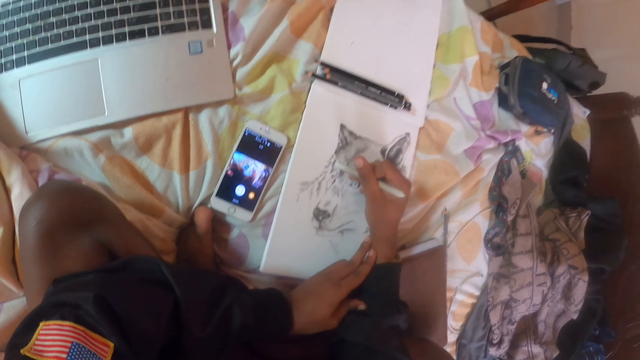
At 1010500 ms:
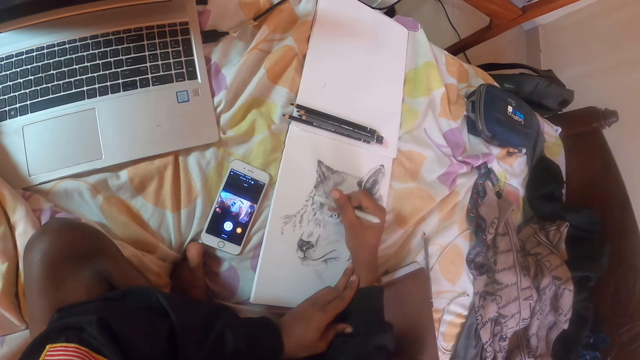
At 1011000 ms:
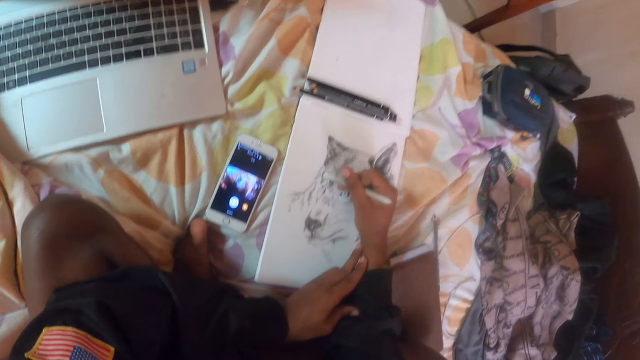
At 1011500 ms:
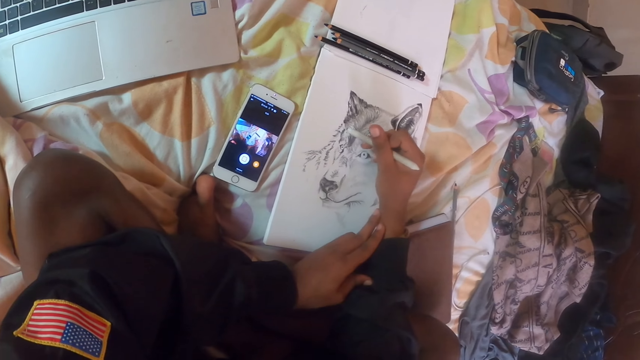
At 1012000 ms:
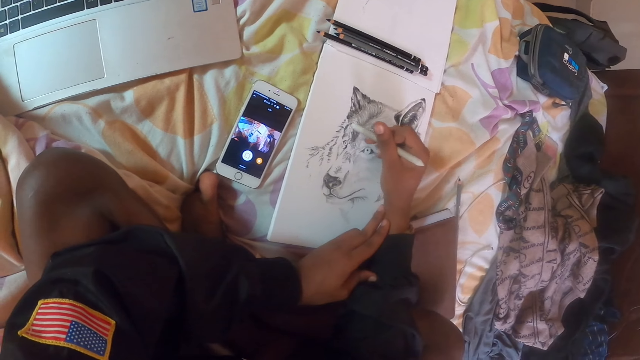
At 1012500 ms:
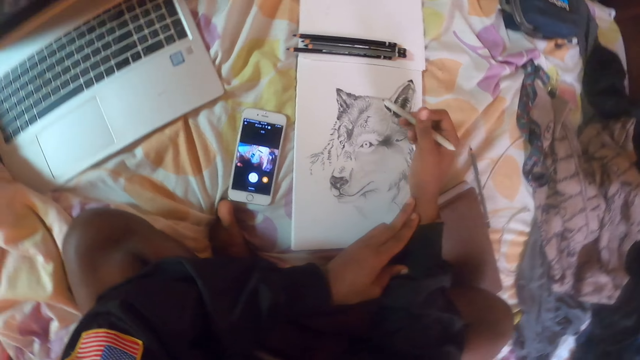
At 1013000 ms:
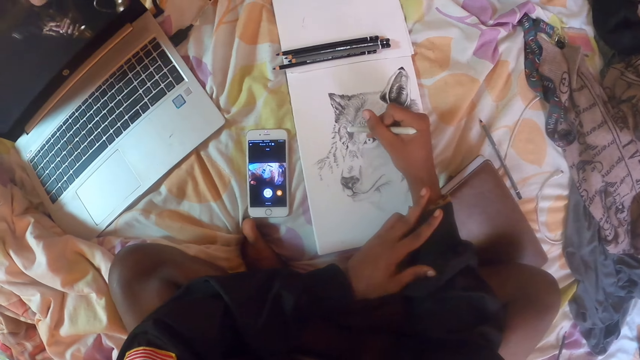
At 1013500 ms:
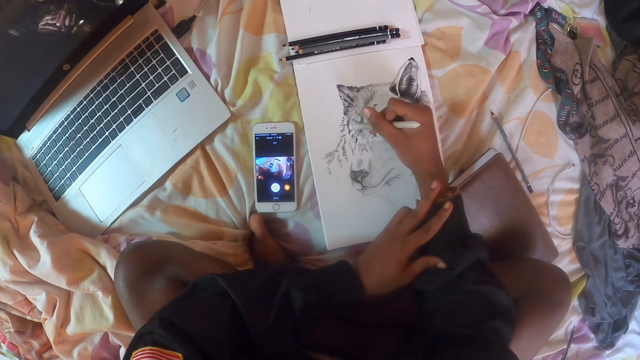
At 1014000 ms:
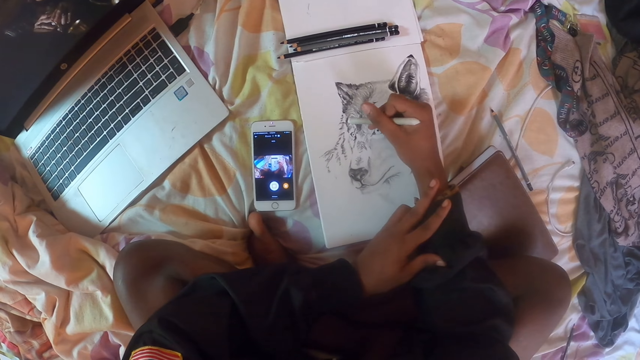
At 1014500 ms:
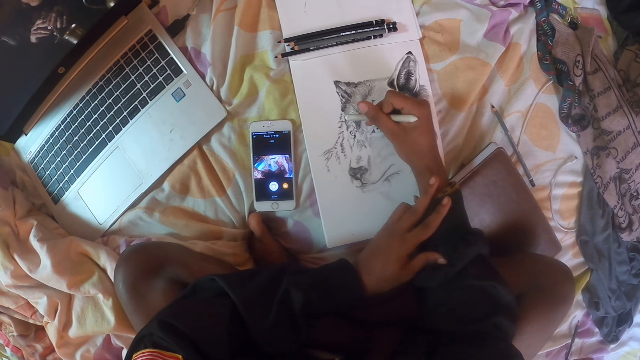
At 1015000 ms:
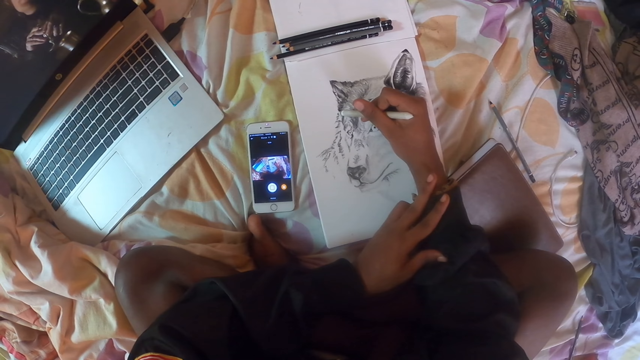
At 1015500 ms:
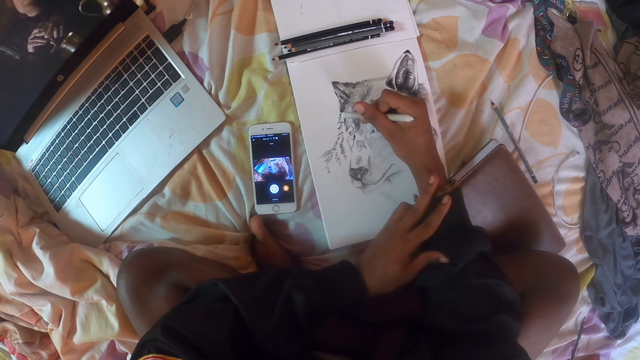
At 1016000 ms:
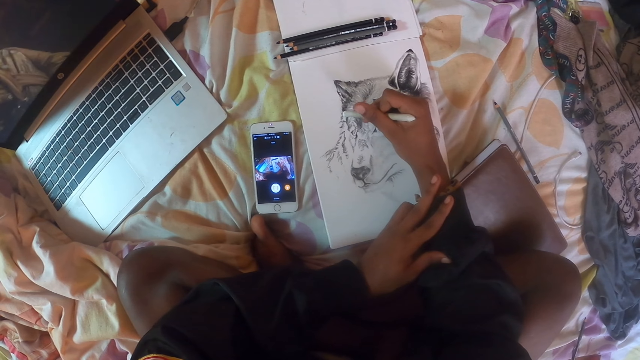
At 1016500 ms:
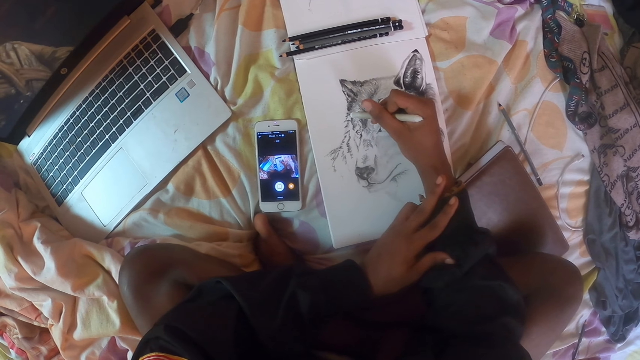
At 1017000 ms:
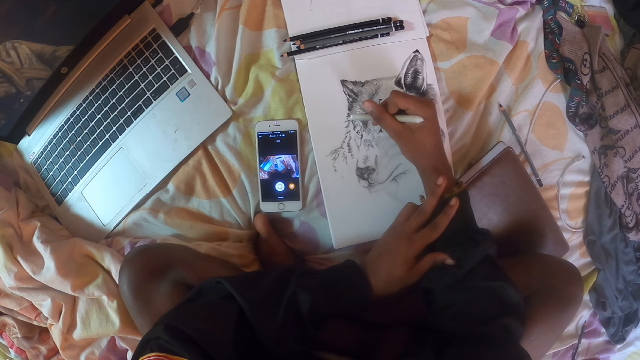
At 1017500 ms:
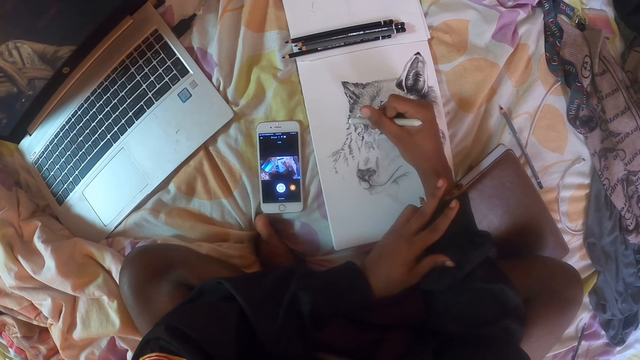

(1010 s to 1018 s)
The camera wearer looks around. They draw a dog picture with a pencil. They remove the pencil from the picture, straighten a hand, and shade the picture of the dog on the notebook with the pencil.

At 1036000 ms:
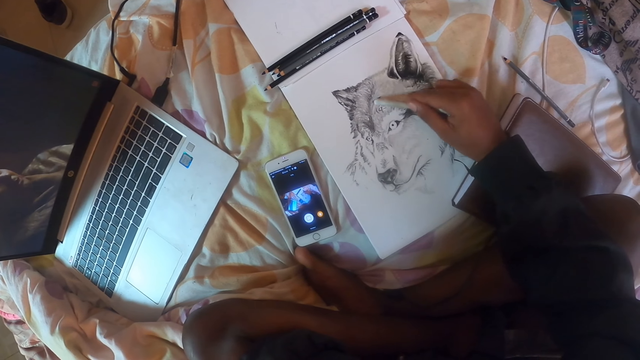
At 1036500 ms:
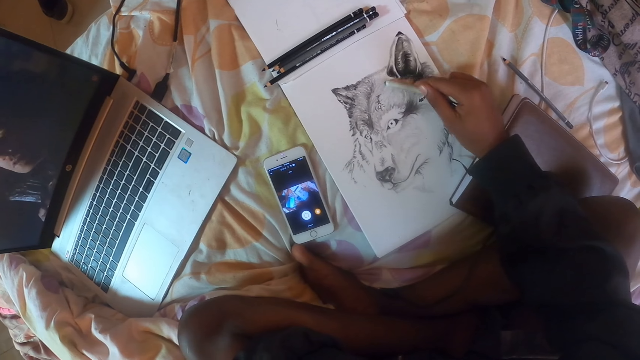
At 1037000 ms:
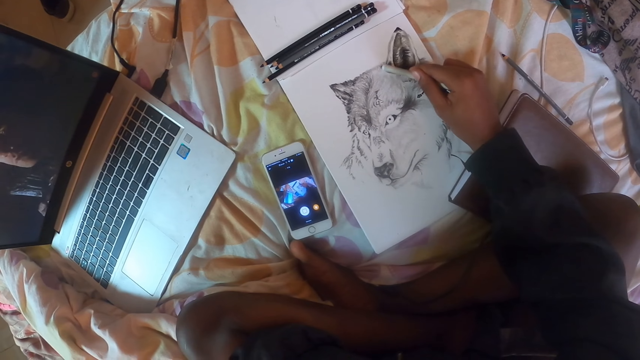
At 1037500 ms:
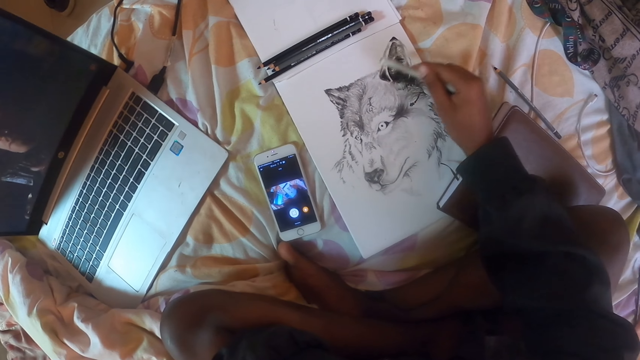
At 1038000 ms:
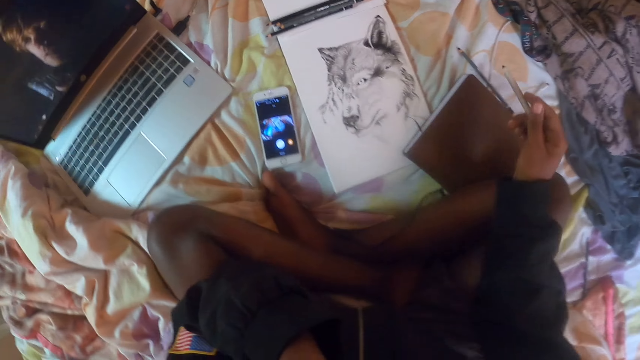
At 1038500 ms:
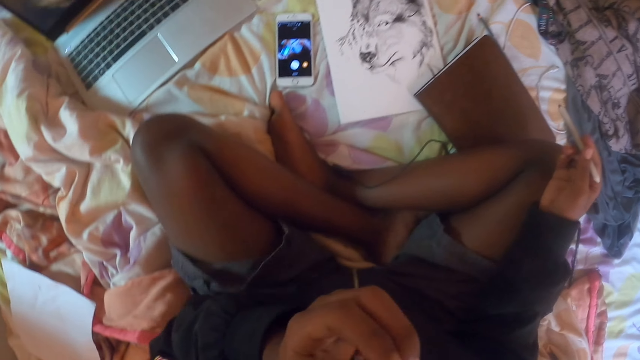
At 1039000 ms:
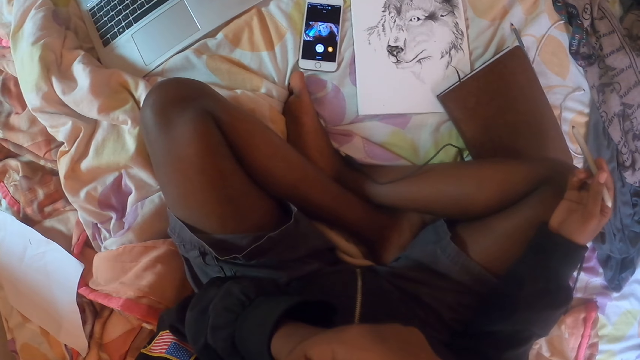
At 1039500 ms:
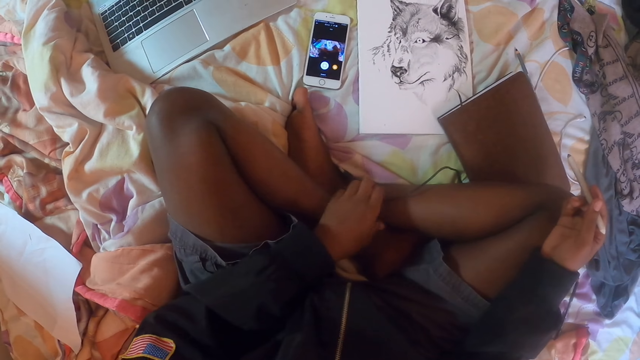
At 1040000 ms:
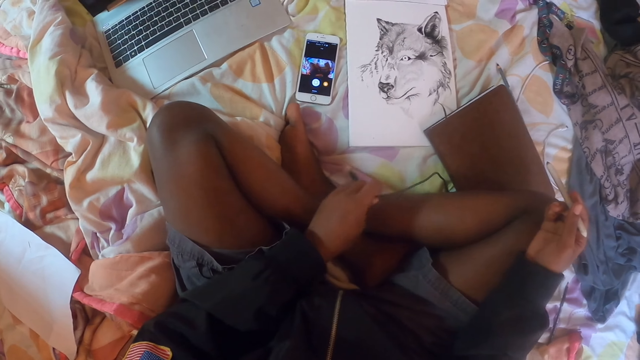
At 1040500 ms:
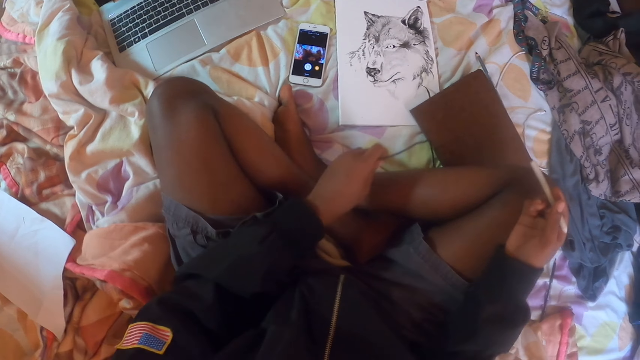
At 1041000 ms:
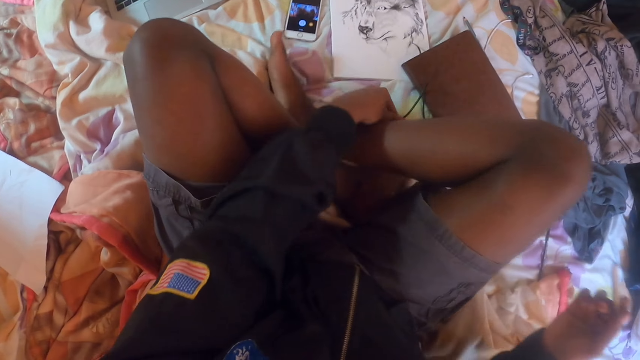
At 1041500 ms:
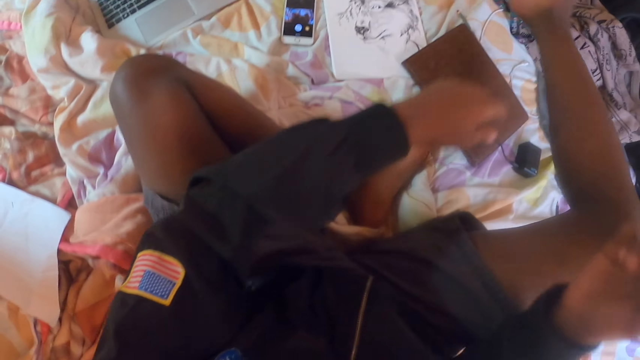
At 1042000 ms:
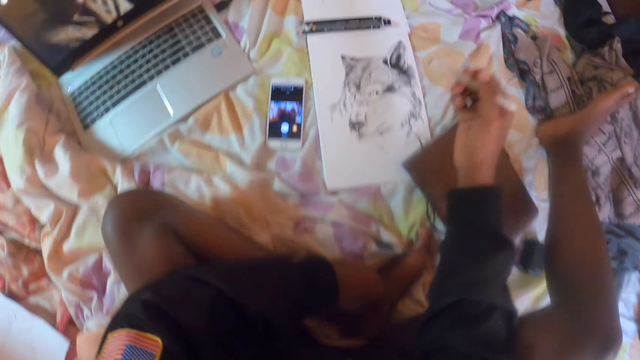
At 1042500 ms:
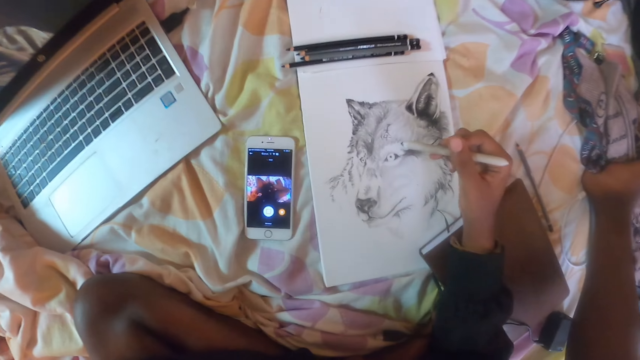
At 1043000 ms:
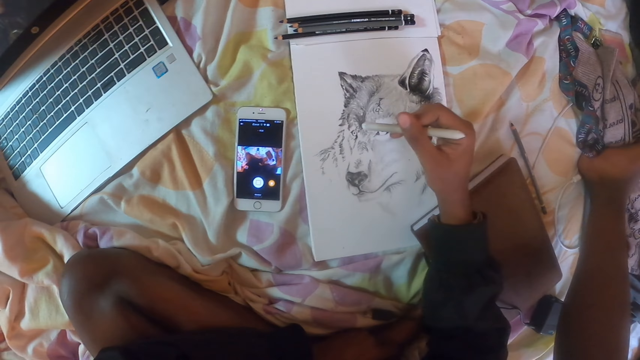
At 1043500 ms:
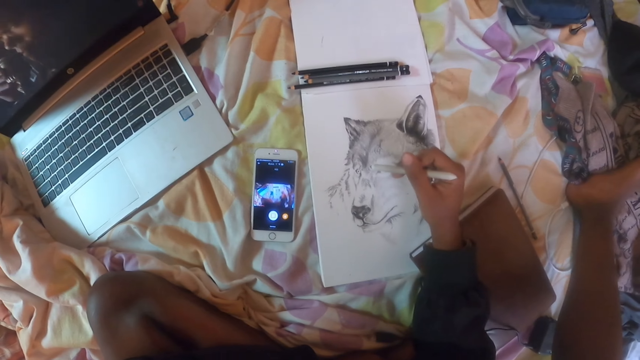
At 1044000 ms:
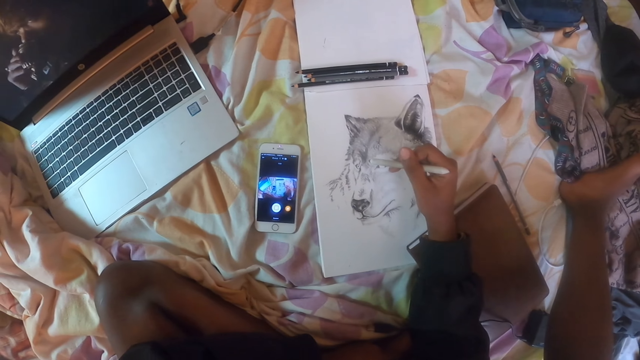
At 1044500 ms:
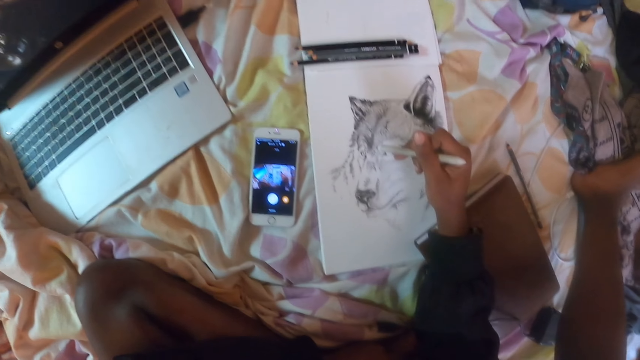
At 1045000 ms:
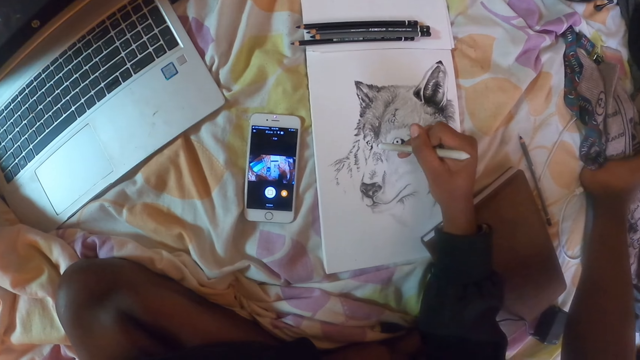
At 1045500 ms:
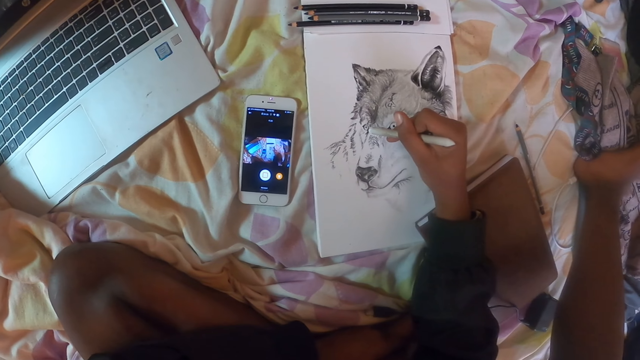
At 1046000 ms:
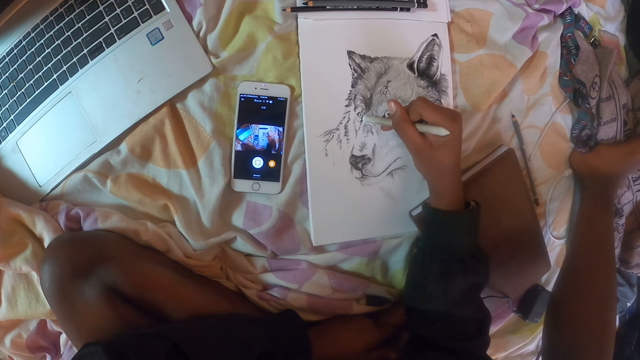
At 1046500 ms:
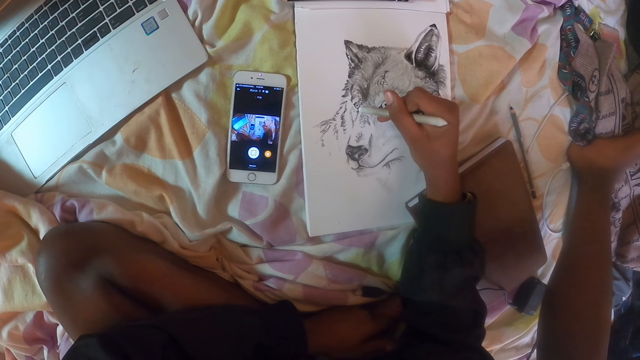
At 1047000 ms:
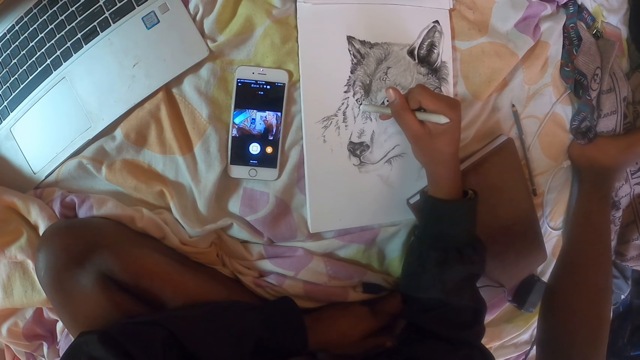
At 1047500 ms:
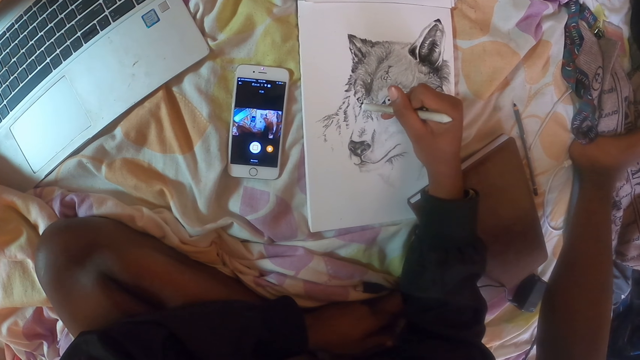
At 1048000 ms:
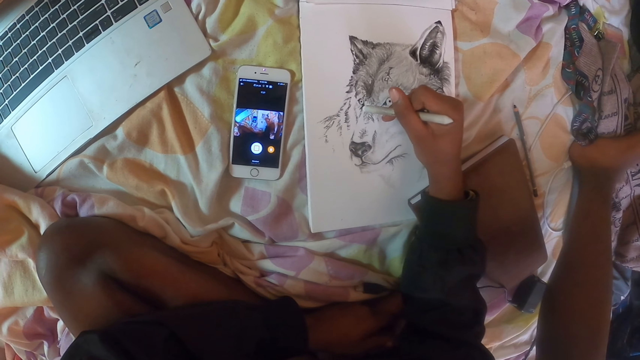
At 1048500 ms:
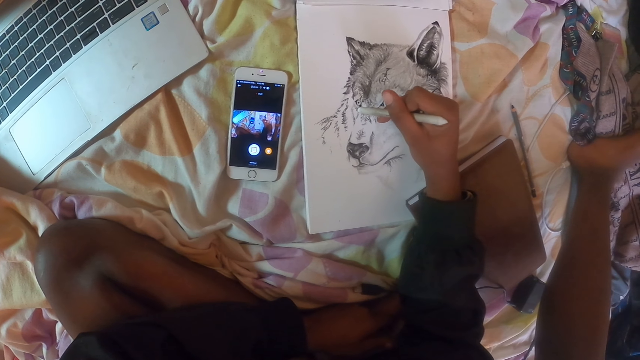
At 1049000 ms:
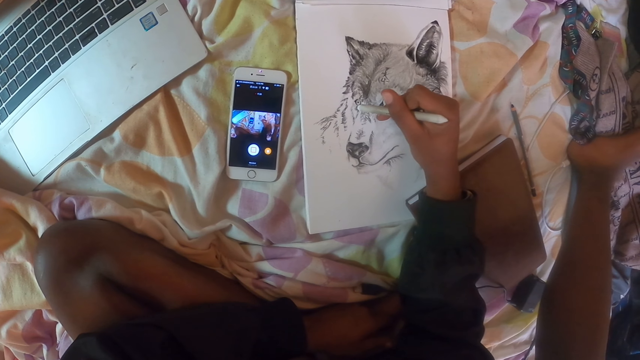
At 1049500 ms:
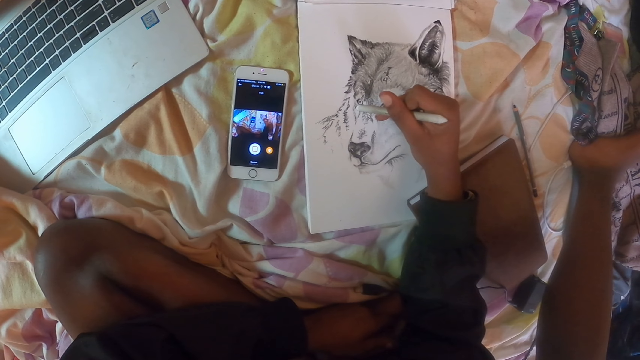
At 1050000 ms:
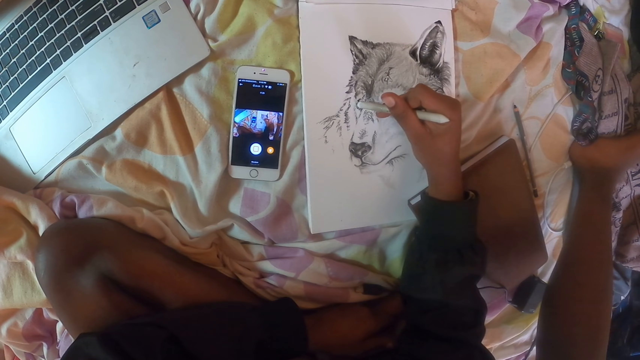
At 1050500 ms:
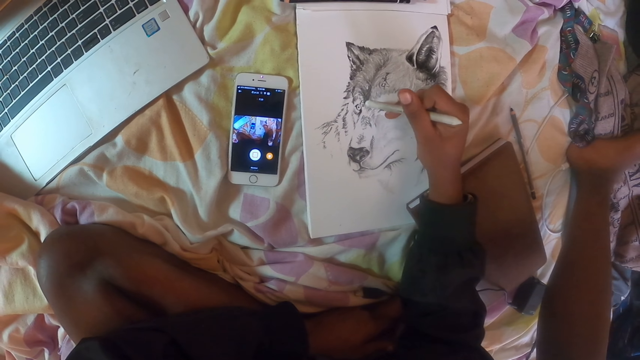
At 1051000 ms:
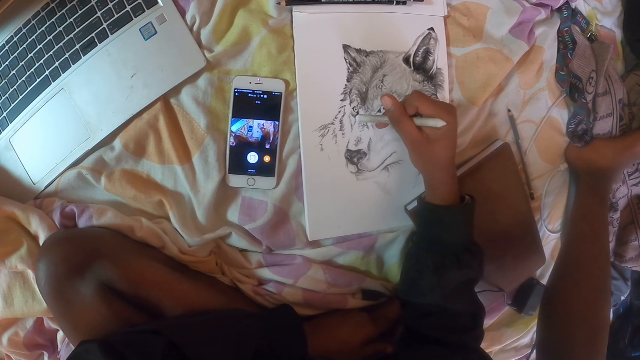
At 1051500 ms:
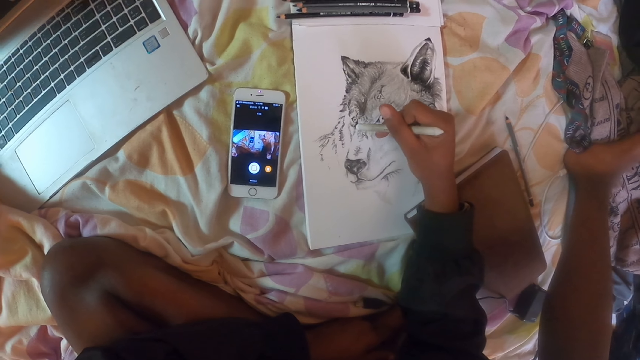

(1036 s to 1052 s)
The camera wearer removes the pencil from the picture, straightens a hand, holds the cable under the foot, and touches the cable. They stretch the leg and shade the picture of the dog on the notebook with the pencil.
